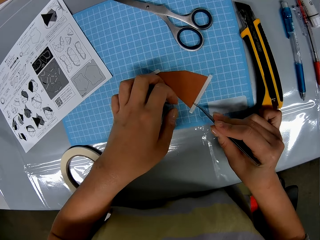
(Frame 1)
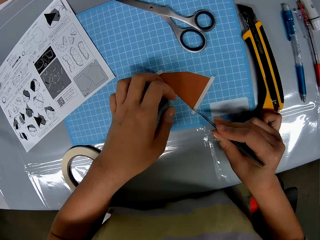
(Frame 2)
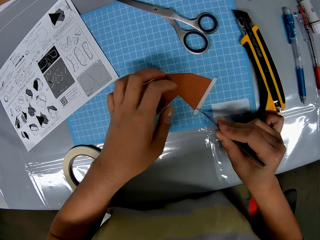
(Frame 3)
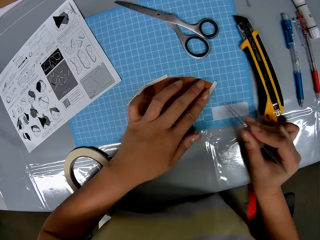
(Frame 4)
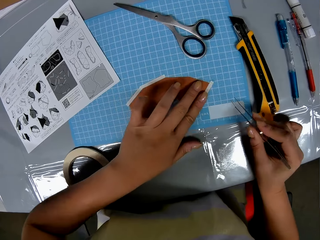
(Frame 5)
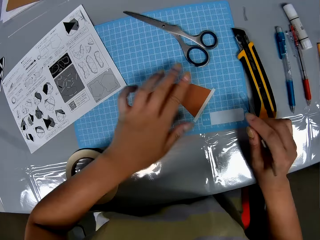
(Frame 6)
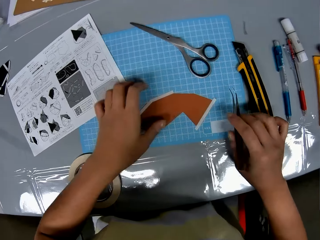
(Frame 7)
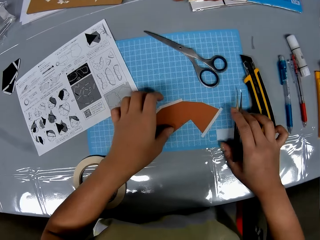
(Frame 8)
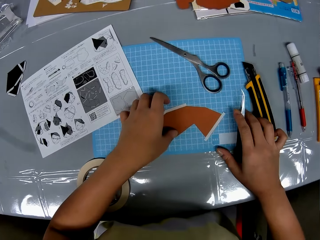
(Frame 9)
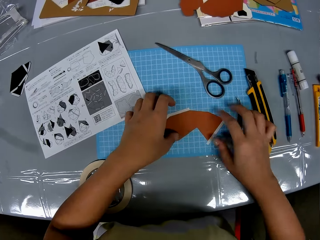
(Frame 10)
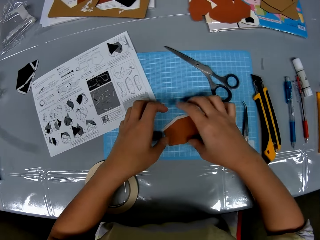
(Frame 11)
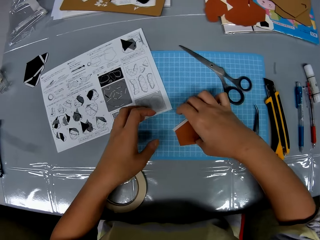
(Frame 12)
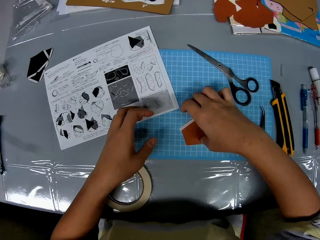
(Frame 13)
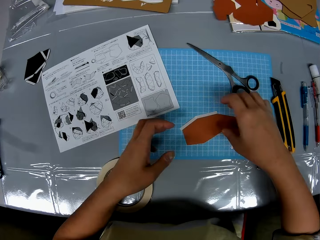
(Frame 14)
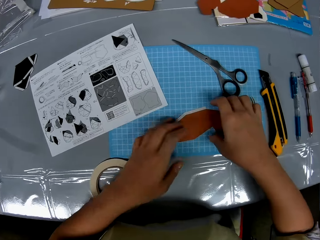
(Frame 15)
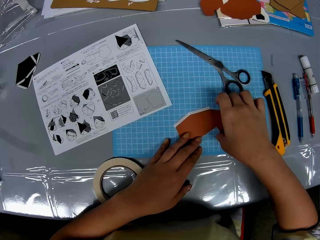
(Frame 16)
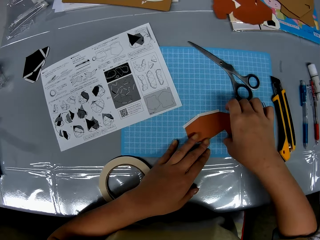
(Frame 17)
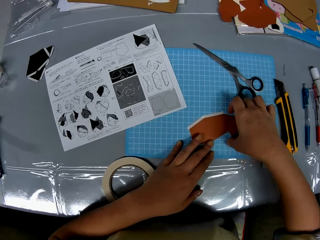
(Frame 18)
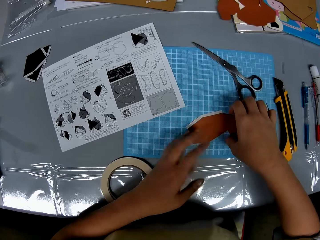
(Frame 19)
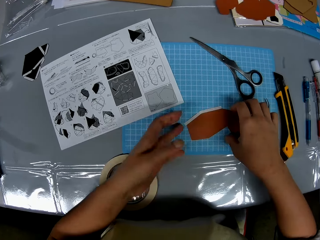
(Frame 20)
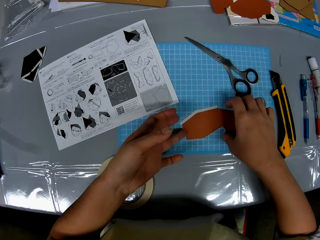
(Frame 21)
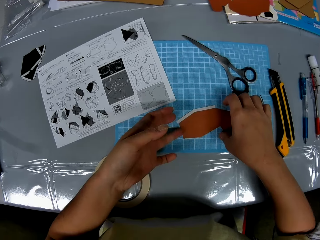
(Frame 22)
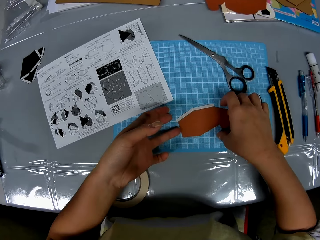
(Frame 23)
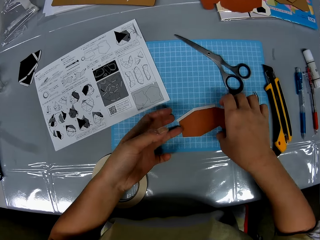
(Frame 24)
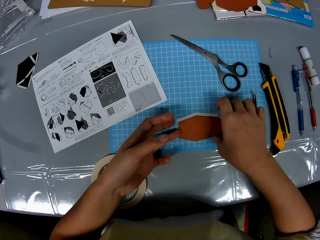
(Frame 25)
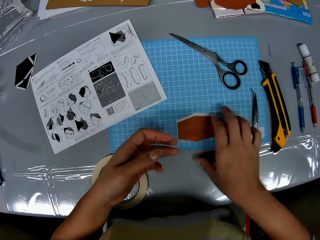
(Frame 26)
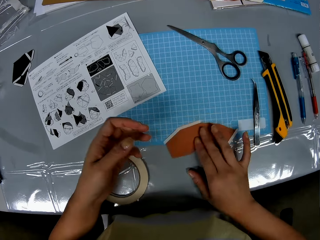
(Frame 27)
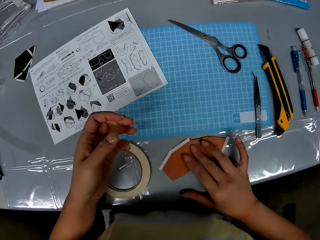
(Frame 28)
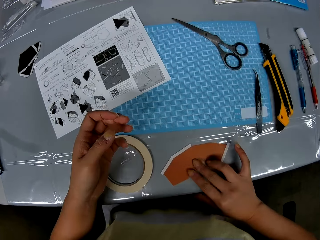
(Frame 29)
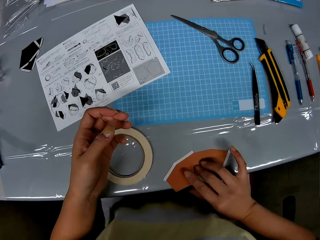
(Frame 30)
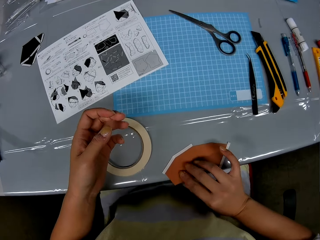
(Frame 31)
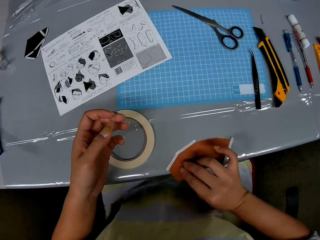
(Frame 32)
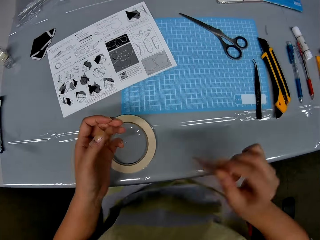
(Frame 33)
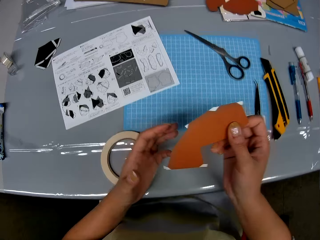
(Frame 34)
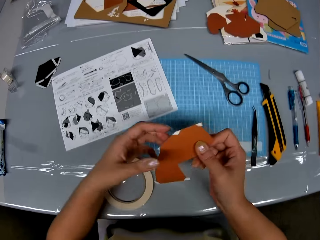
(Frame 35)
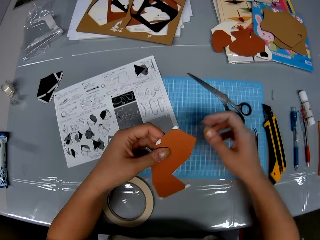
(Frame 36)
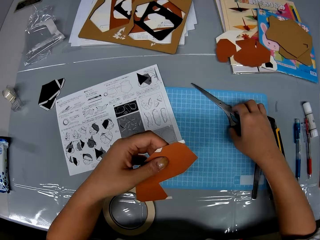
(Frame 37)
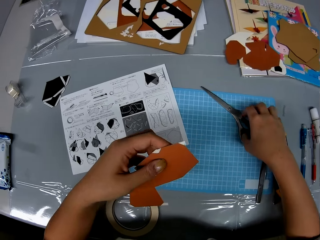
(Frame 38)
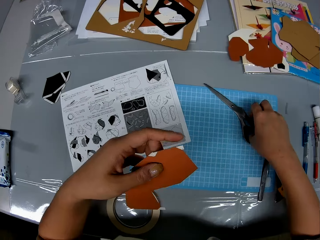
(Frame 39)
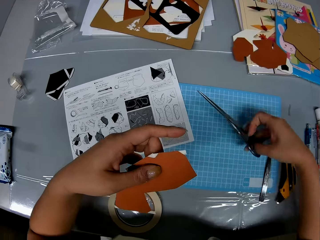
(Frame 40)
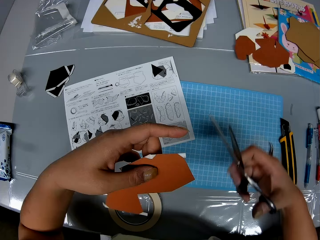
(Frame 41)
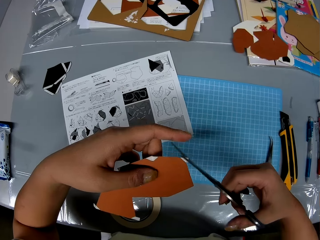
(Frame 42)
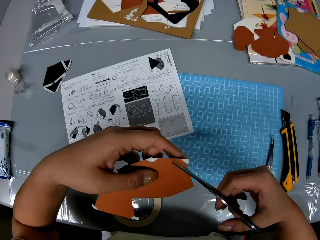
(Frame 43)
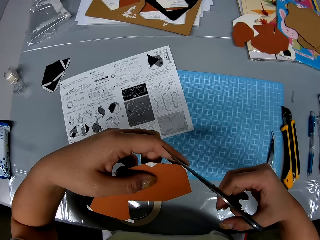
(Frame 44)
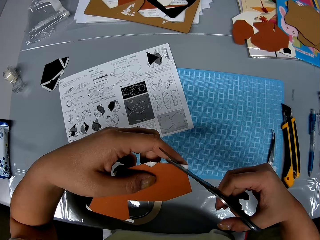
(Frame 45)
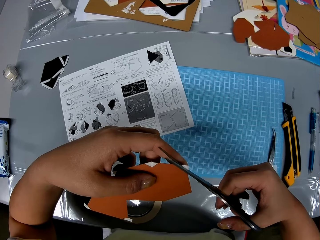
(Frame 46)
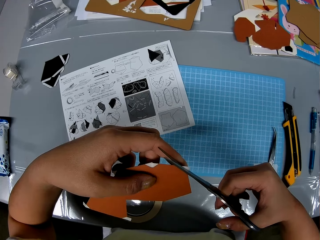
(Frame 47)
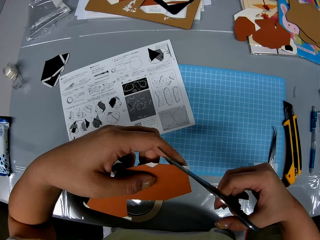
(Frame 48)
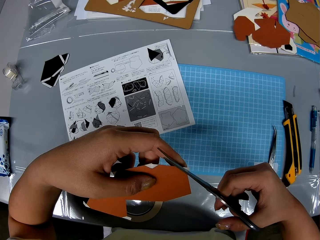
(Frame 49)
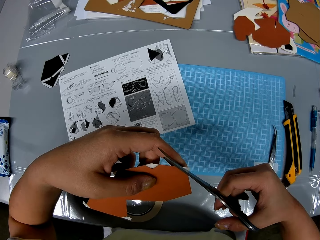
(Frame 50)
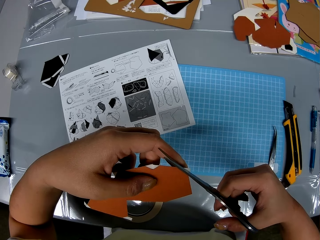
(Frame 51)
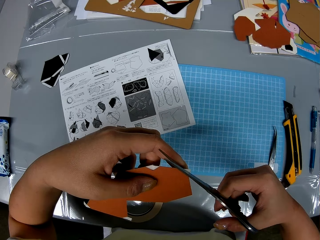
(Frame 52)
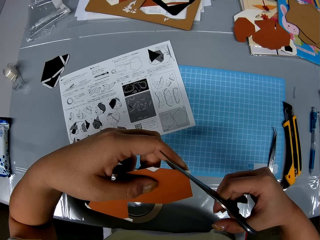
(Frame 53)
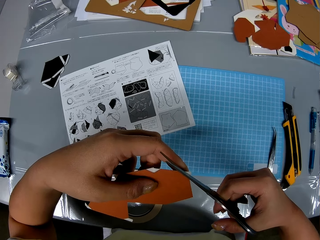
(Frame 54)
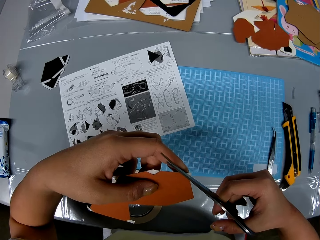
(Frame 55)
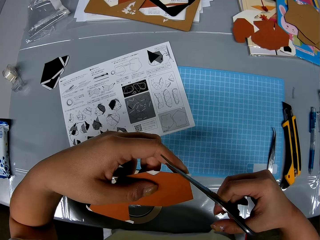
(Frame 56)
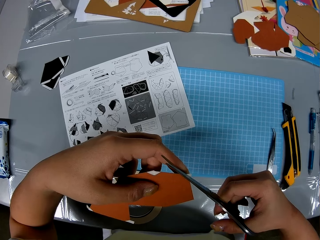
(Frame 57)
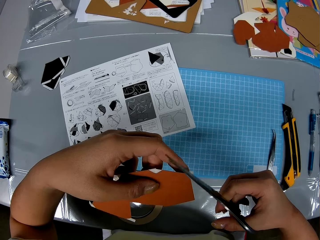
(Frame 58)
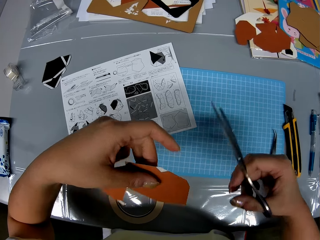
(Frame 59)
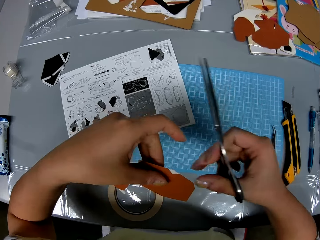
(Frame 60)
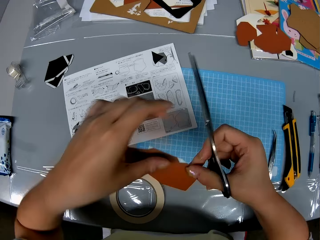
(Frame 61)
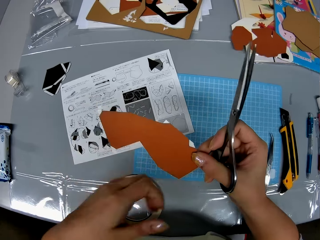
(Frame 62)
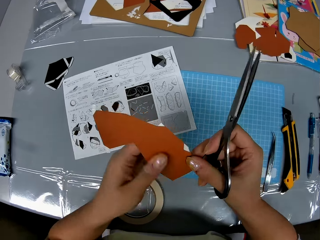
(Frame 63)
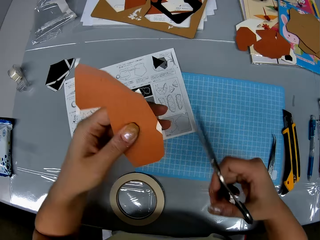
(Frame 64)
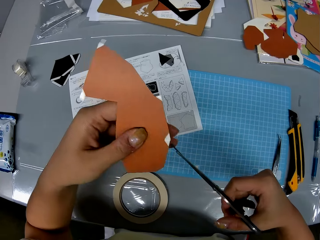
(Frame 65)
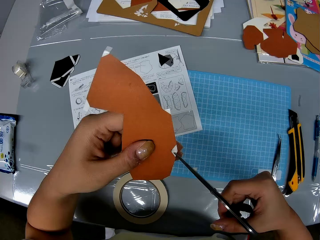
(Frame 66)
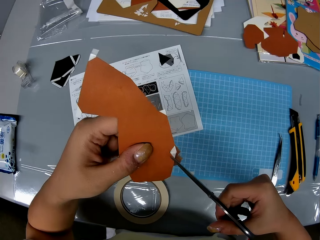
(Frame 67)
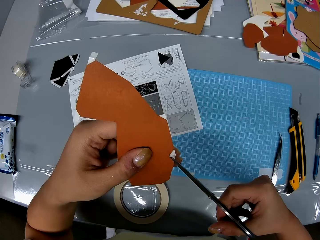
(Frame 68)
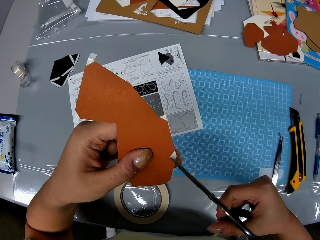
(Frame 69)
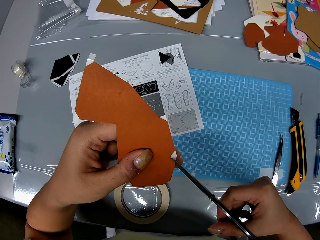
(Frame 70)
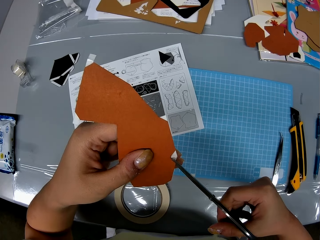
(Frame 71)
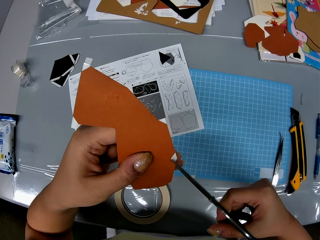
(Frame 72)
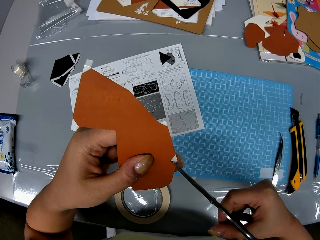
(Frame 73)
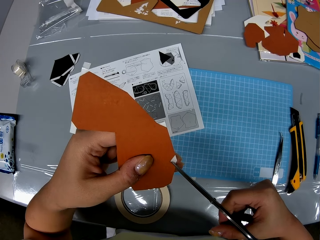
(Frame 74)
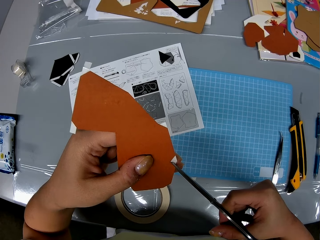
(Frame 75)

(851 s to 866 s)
The camera wearer pats the piece of paper or model paper with her left hand. She presses the masking tape or cellophane tape against the model paper. She drops the prong tool on the cutting sheet. She removes her left hand from the piece of paper. She touches the piece of paper with her right hand. She touches the piece of paper with both hands. She drags the piece of paper off the cutting sheet with her right hand to the edge of the table. She transfers the piece of paper to her left hand. She holds the model paper with both hands. She picks up the scissors from the cutting sheet with her right hand. She trims a strip of the cellophane tape on the piece of paper with the scissors. She turns over the piece of paper with both hands. She holds the model paper. She trims a strip of the cellophane tape on the piece of paper with the scissors.

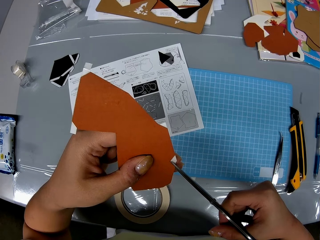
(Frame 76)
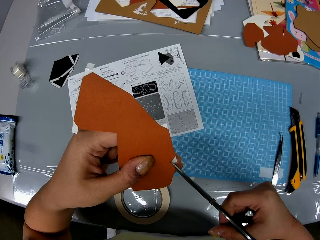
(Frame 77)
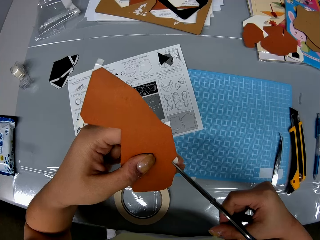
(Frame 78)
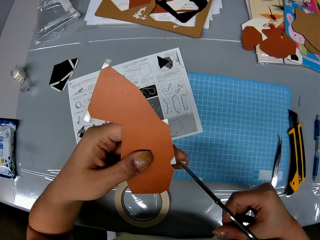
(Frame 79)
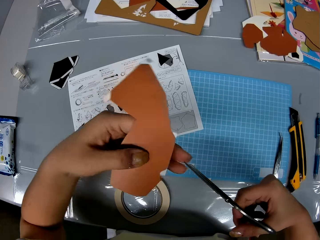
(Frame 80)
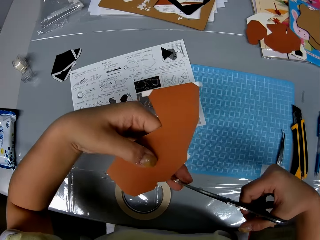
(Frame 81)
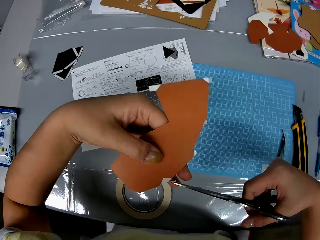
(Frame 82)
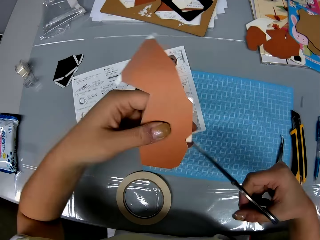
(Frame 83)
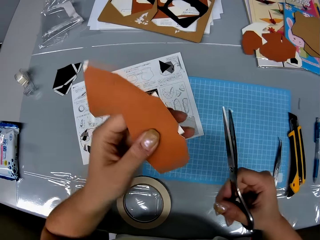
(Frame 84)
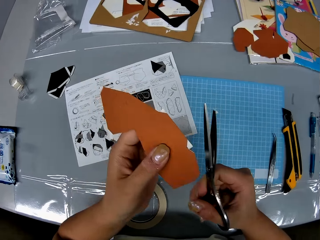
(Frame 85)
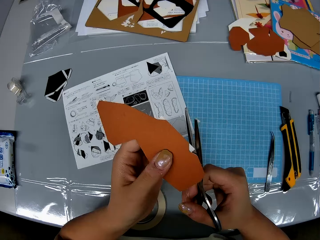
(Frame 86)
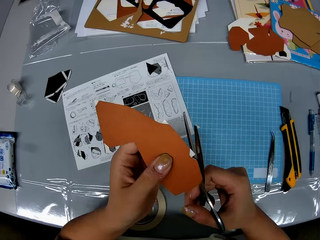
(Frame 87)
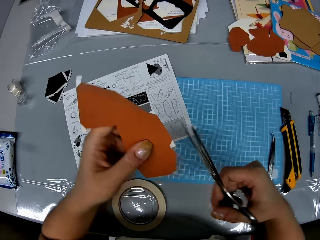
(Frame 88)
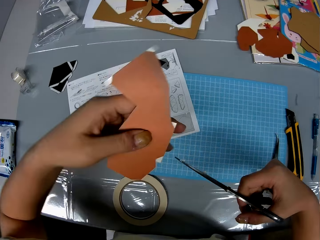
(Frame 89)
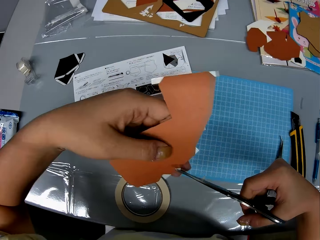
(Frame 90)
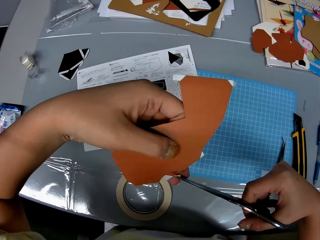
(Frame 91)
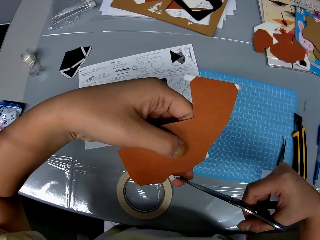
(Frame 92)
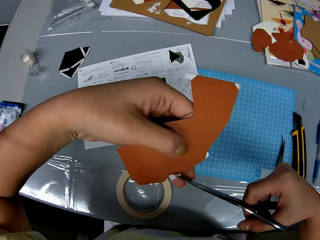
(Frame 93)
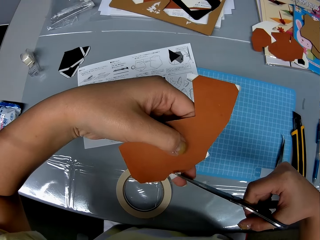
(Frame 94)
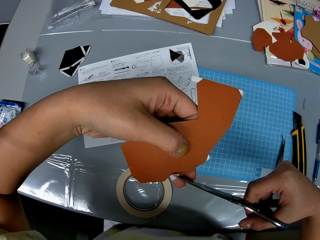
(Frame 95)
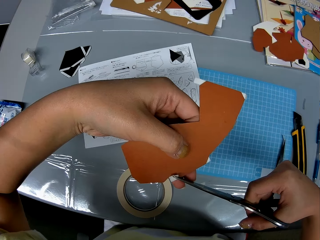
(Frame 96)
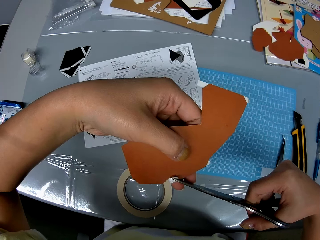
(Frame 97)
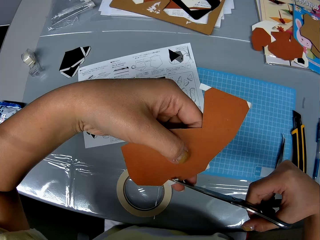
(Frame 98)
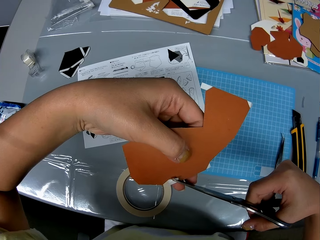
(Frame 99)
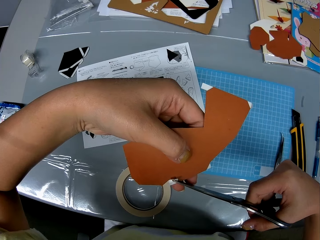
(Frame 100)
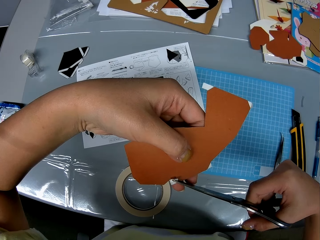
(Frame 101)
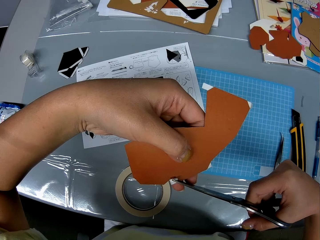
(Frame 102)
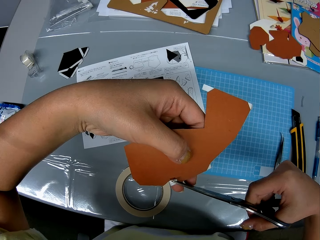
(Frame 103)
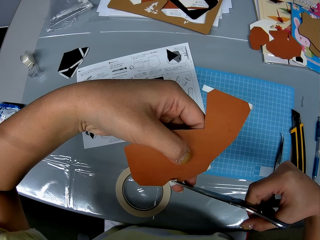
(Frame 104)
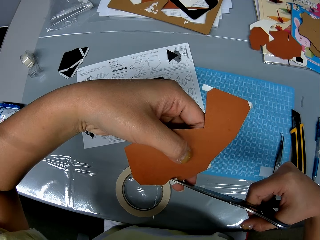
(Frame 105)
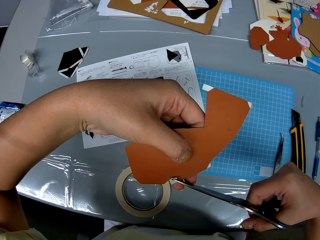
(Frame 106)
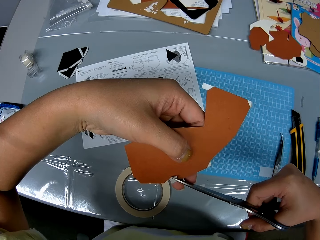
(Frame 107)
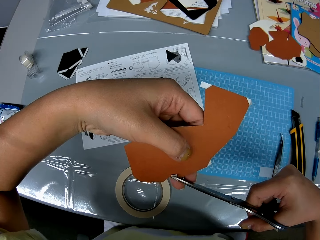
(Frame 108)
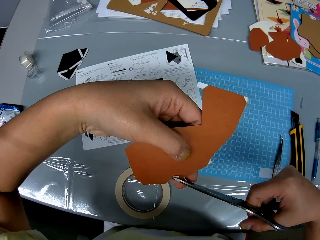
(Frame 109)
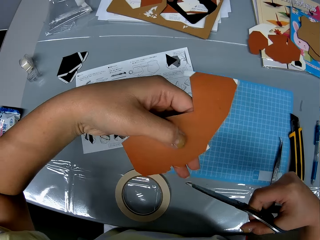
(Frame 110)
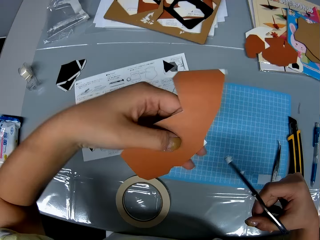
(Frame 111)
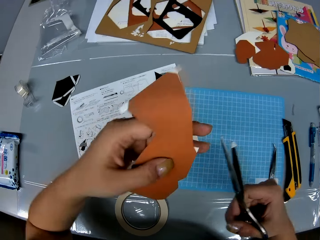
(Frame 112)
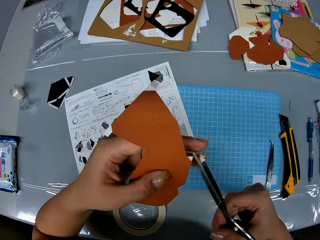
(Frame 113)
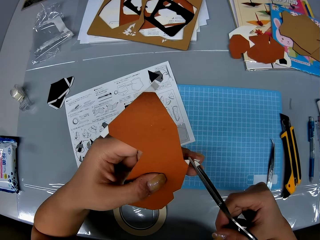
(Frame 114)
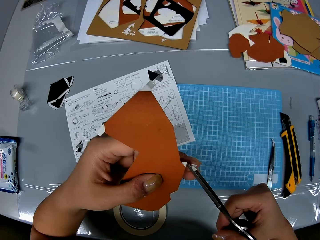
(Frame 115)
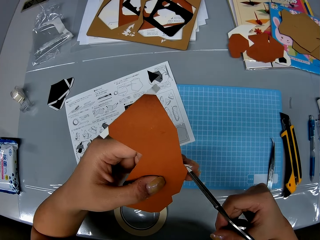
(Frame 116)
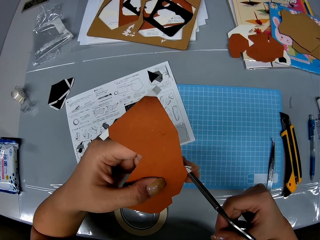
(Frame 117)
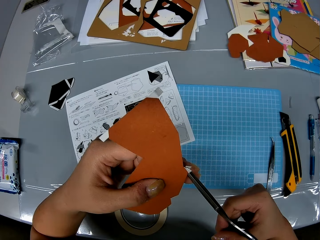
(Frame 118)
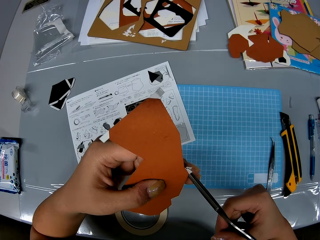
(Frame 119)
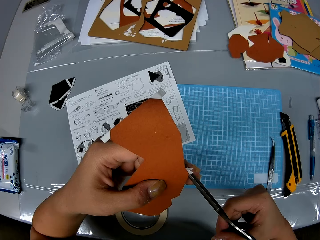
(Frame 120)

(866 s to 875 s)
The camera wearer picks the cut strip from the tip of the scissors with her left hand. She trims a strip of the cellophane tape on the piece of paper or model paper with the scissors. She tilts the model paper. She cuts the edge of the model paper. She tilts the model paper.
